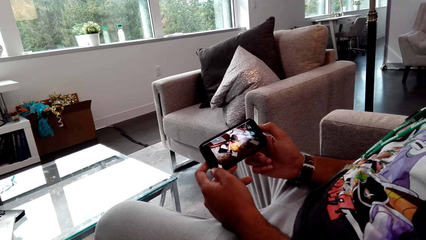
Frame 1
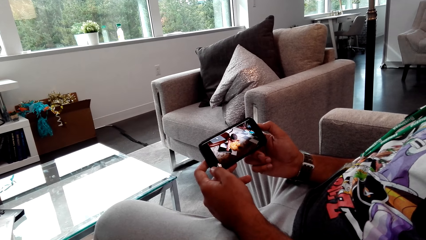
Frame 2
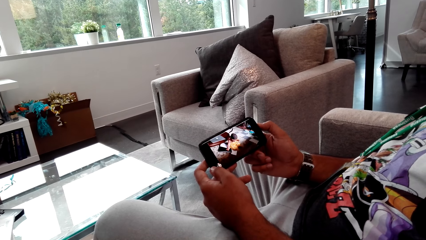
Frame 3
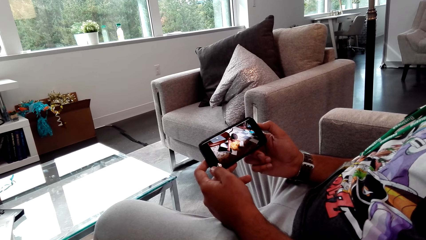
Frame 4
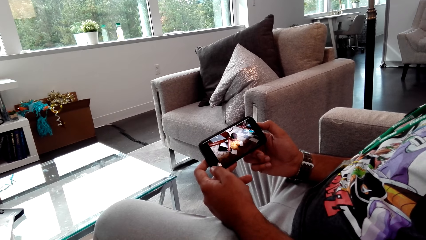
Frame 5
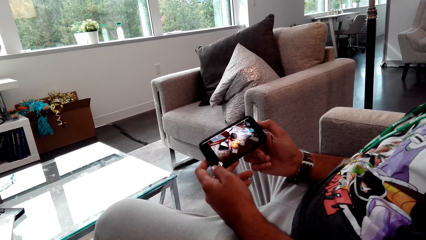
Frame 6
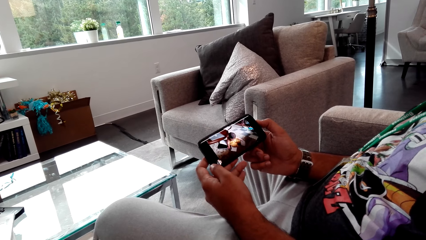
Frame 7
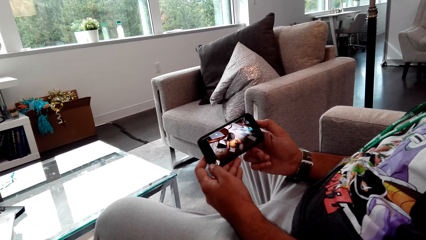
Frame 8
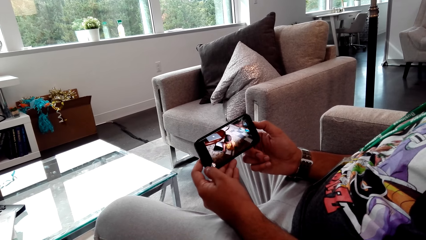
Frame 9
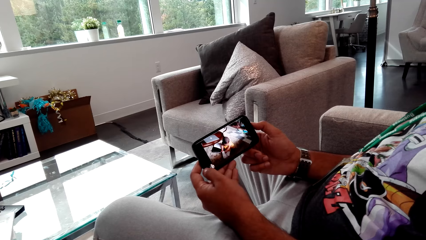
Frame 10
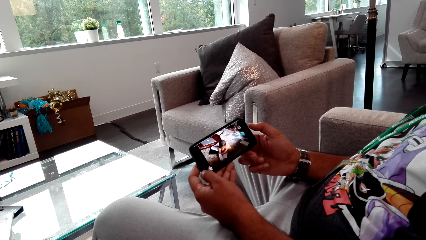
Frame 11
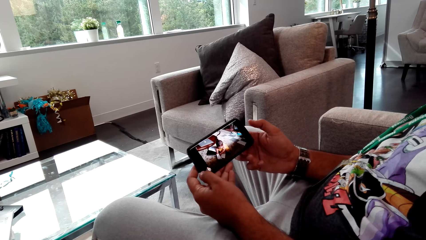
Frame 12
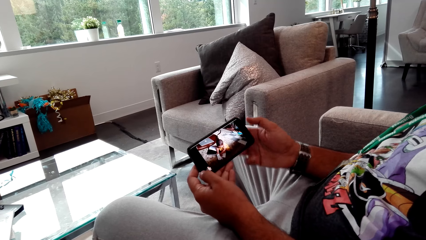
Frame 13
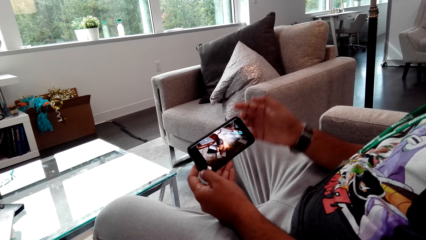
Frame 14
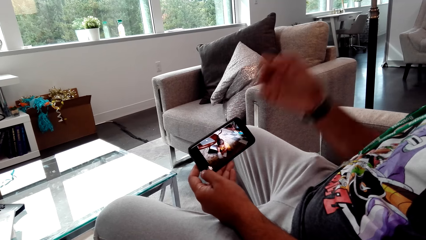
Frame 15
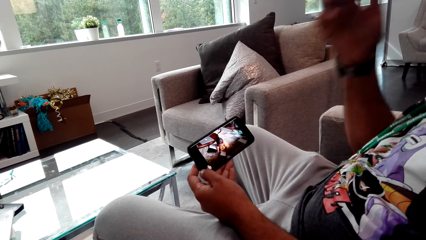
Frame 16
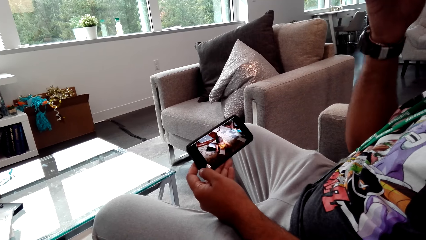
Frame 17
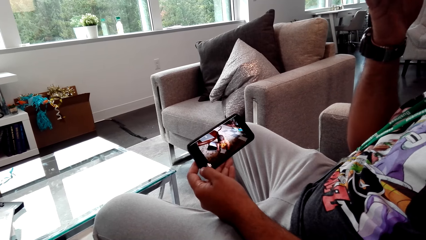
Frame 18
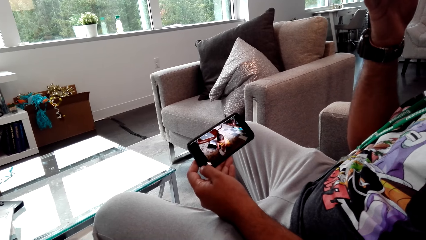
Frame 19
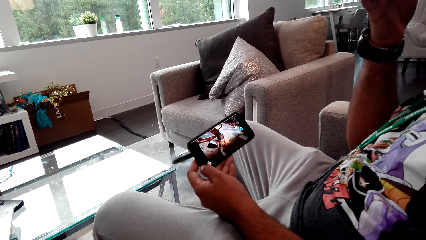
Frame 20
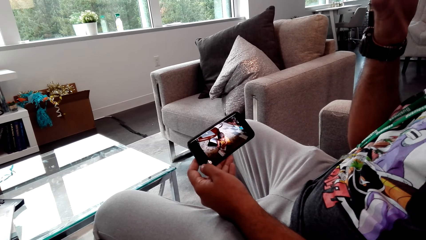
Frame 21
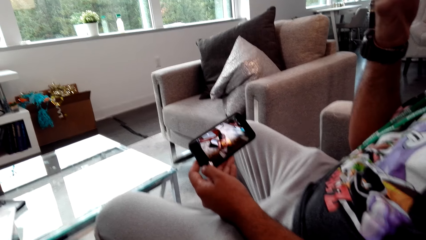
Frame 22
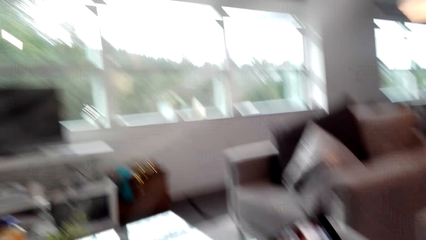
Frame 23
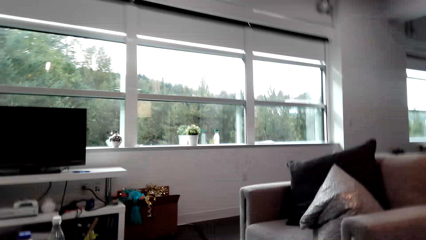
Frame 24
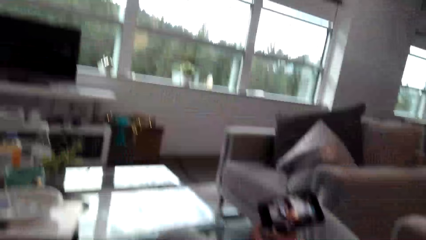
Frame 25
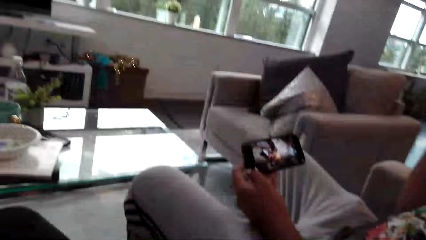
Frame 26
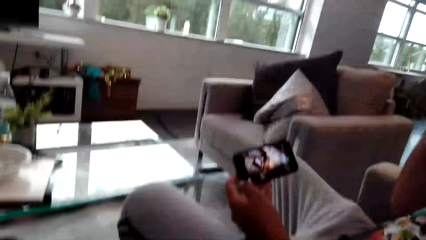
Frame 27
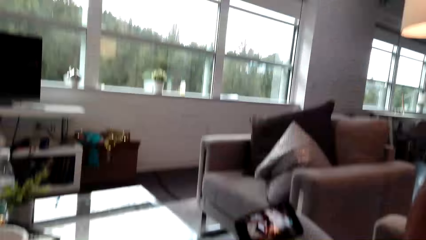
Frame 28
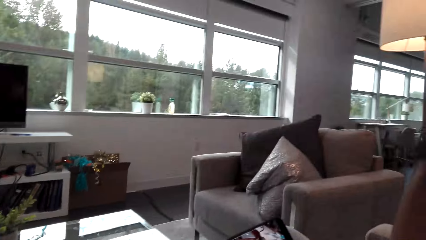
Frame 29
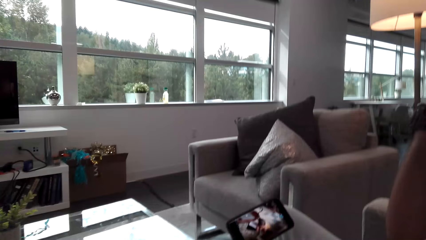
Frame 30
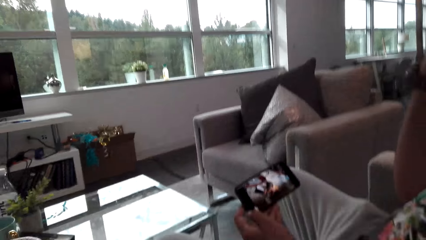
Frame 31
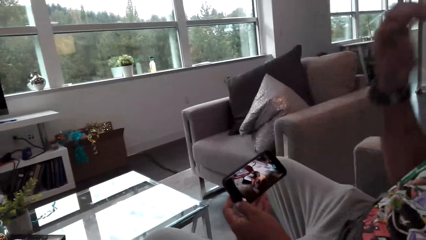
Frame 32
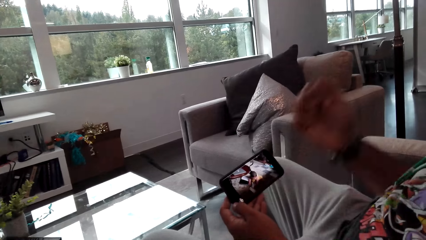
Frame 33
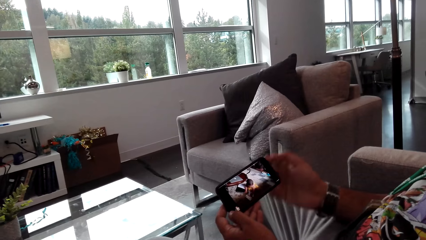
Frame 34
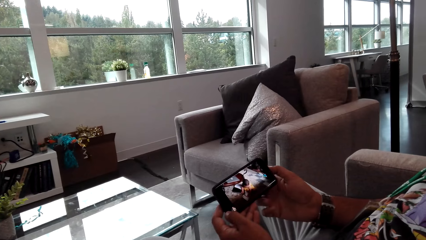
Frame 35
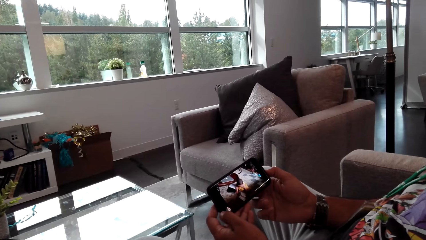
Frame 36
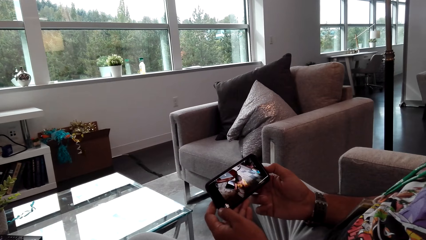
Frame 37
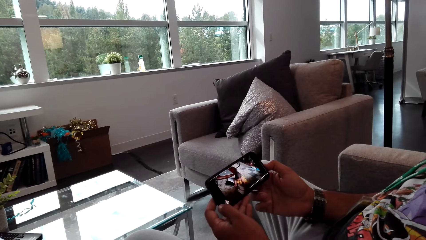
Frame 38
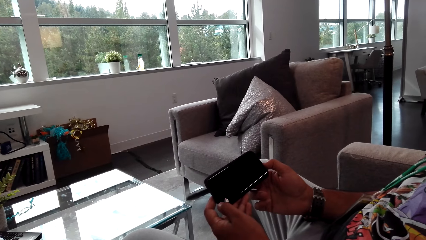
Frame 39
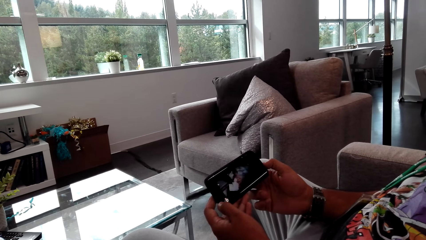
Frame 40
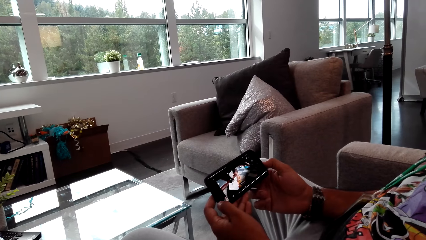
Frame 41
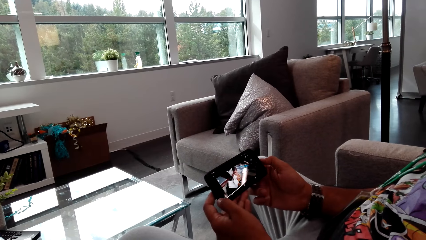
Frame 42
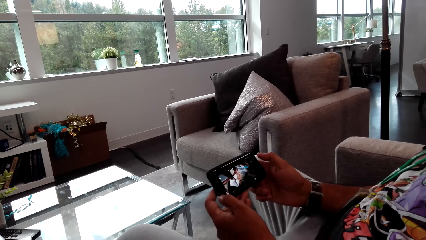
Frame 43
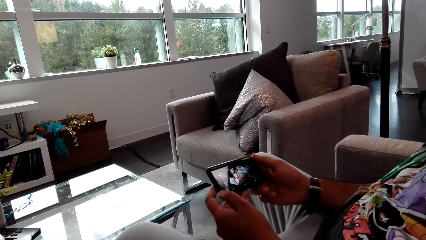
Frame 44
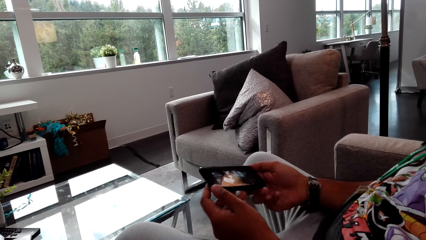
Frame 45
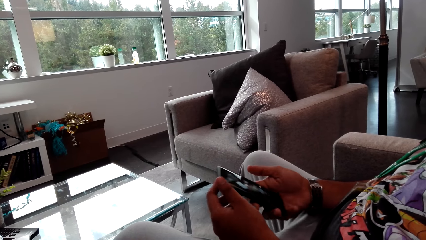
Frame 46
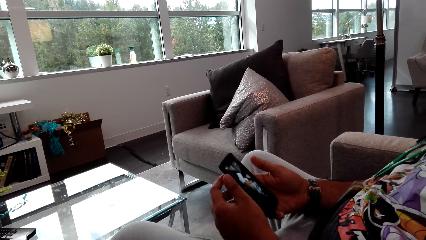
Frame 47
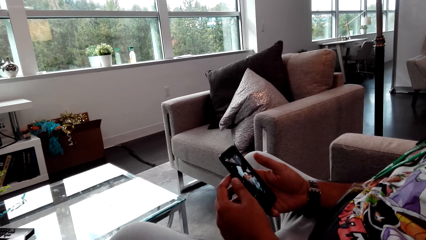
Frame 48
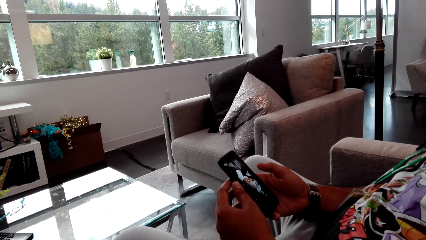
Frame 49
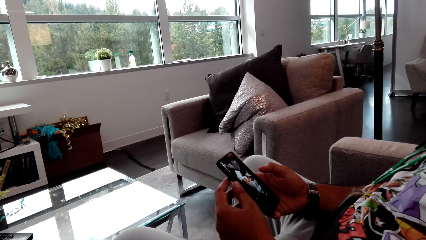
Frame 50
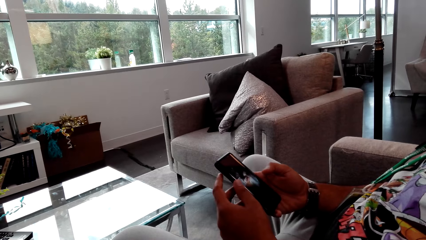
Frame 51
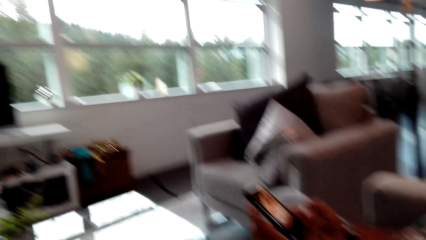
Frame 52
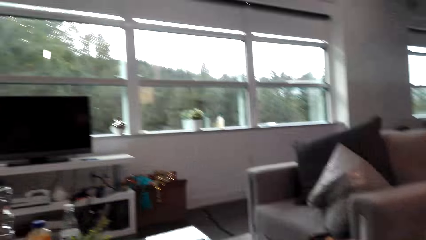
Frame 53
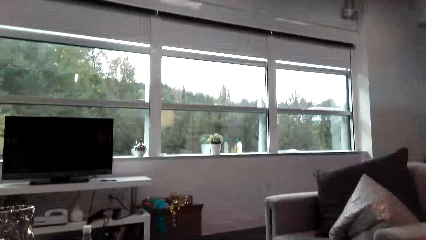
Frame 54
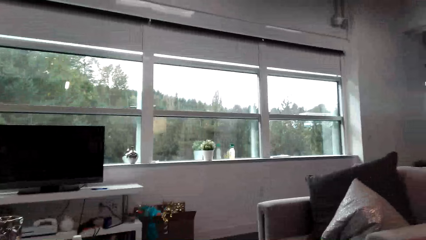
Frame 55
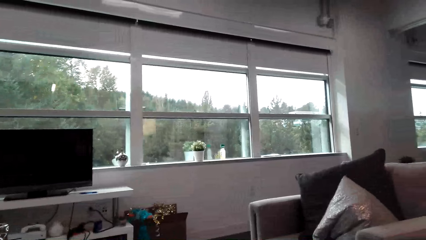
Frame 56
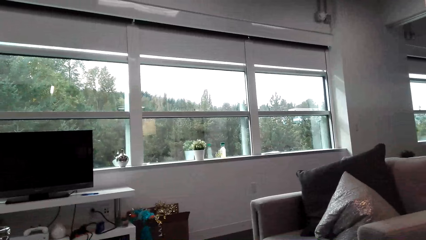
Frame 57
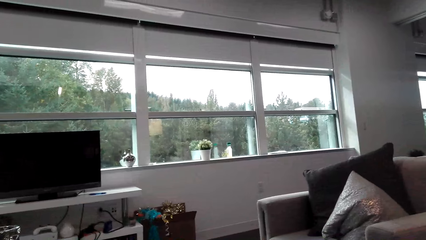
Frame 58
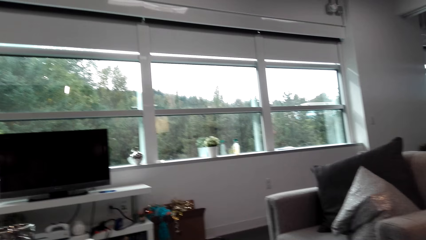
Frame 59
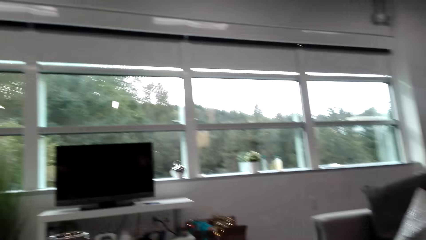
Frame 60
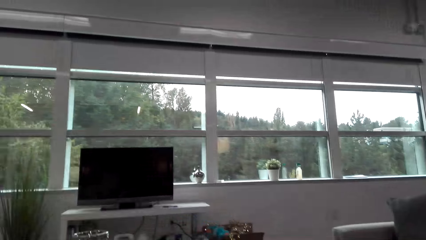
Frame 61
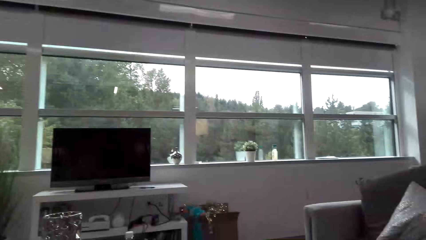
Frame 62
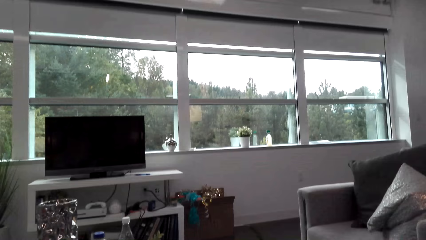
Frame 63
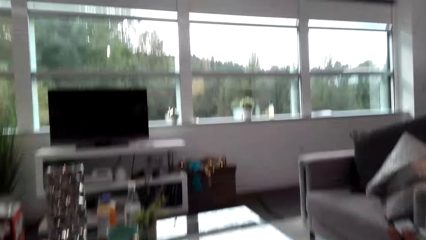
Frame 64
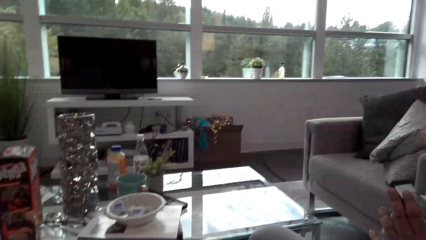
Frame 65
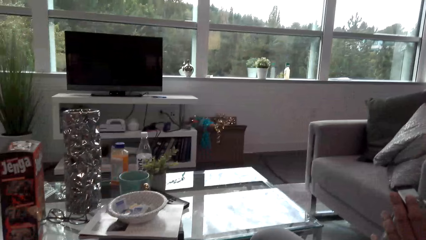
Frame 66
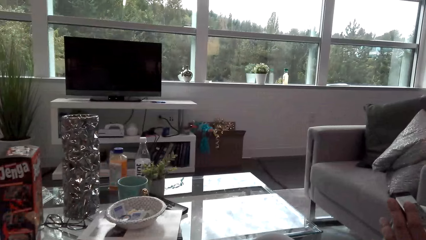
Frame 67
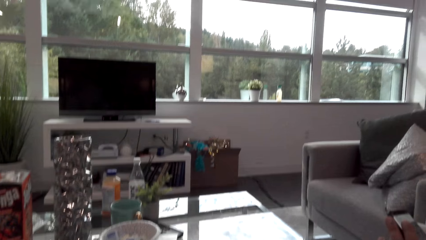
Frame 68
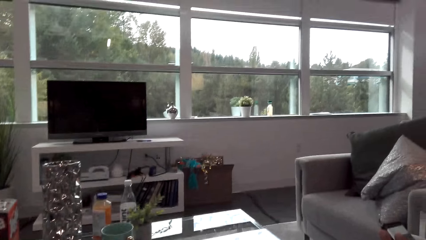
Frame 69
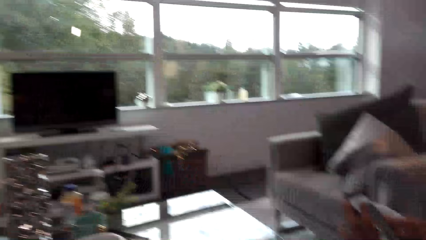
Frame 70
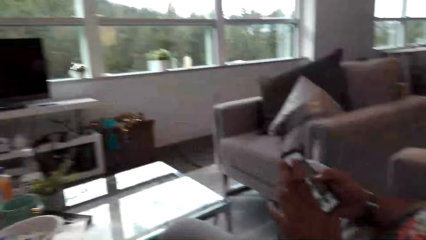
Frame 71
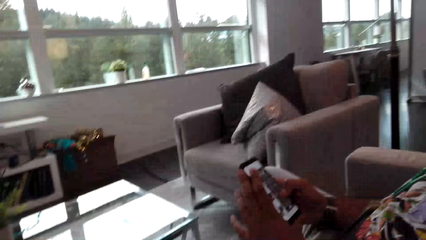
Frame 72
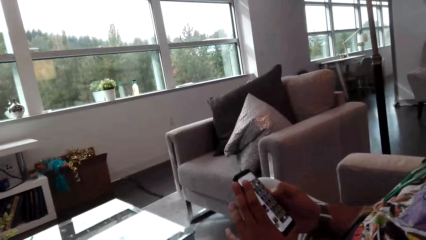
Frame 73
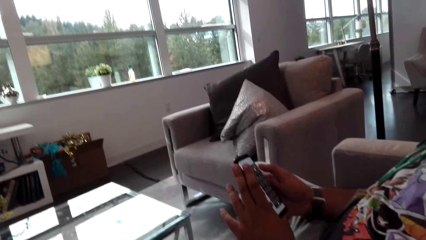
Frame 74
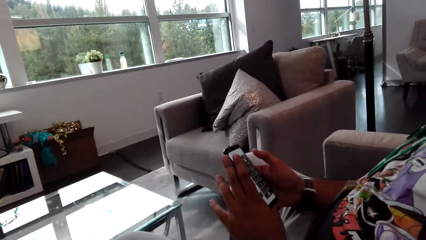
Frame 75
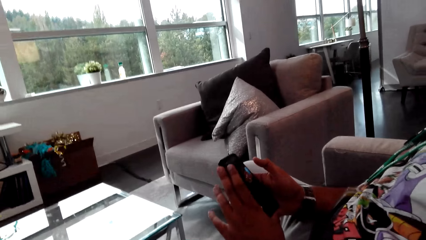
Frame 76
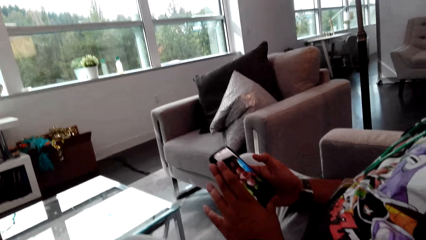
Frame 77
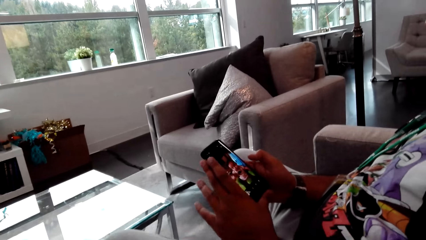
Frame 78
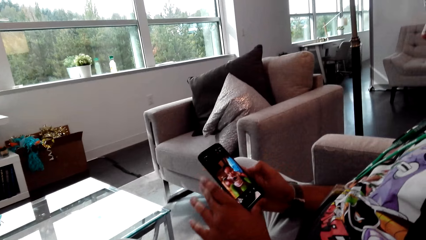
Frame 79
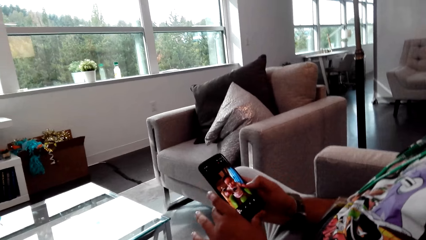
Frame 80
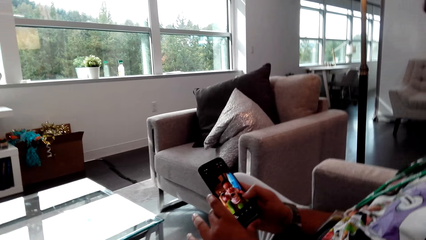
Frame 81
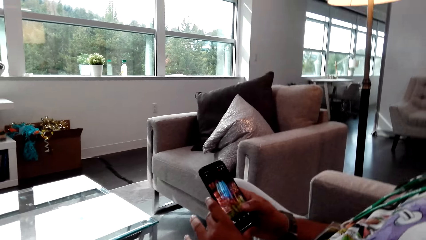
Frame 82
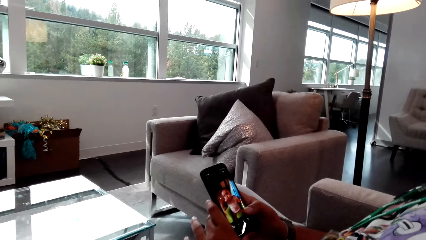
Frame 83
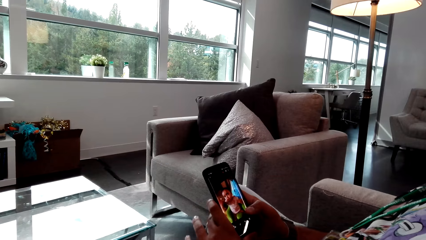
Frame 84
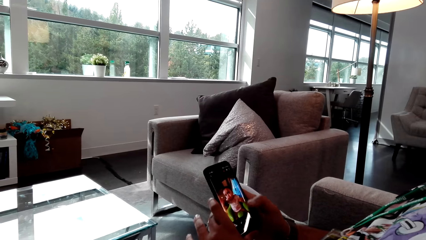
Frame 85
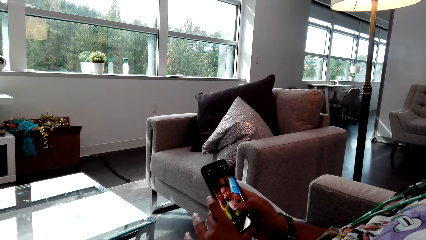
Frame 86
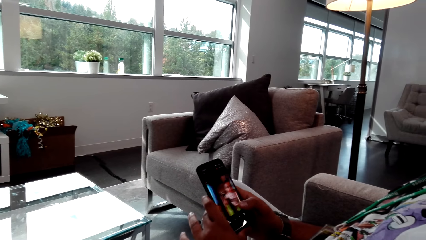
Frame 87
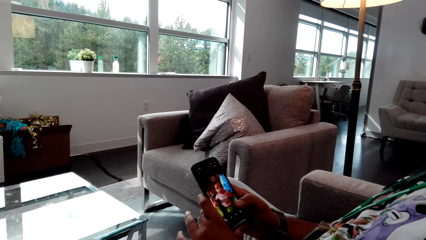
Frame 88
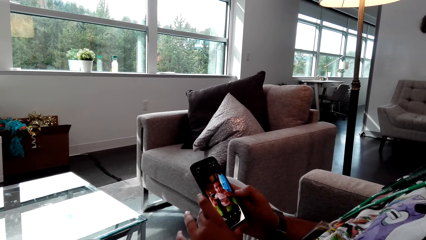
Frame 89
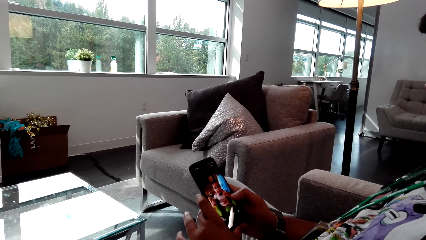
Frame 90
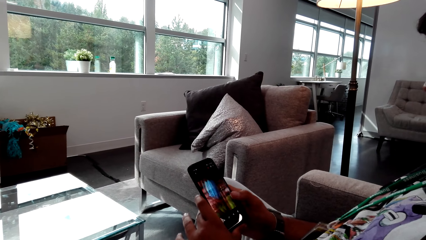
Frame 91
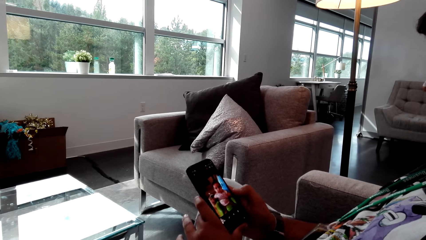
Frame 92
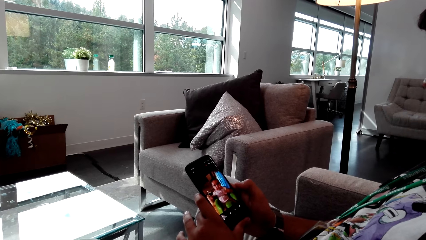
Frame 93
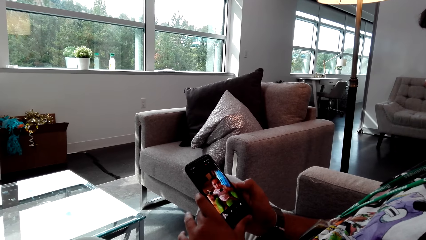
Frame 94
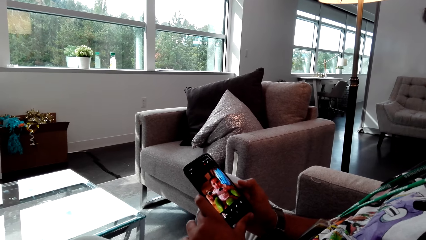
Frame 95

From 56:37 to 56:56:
A man talks to the camera wearer. The man lifts a hand. The man touches the face with his right hand. The camera wearer looks around. The man holds the phone with both hands. The man watches the phone video with the camera wearer. The man turns the phone. The camera wearer looks around. The man browses the phone. The man talks to the camera wearer. The man scrolls the photos in the phone.
